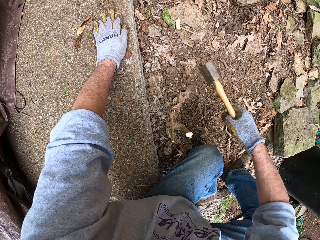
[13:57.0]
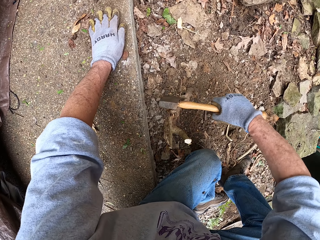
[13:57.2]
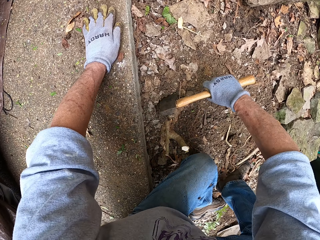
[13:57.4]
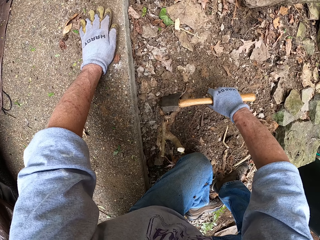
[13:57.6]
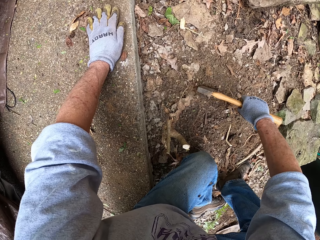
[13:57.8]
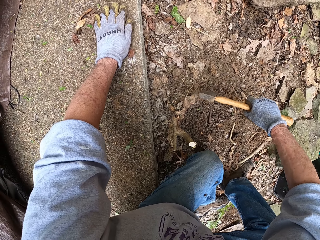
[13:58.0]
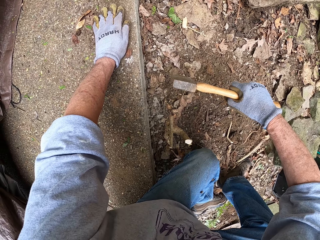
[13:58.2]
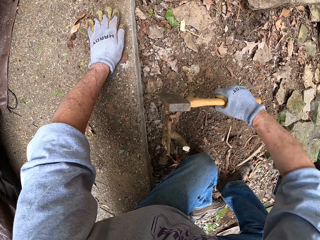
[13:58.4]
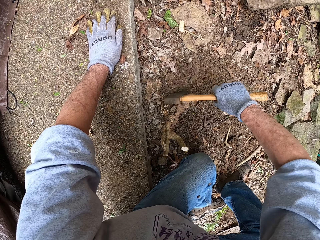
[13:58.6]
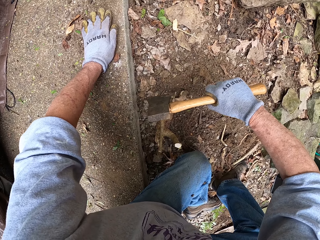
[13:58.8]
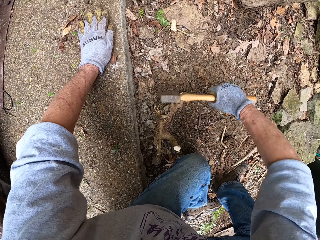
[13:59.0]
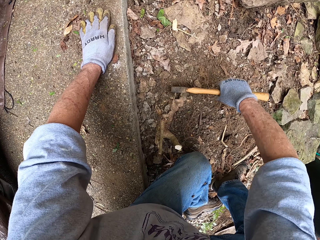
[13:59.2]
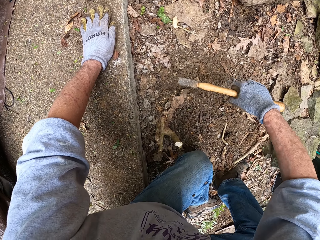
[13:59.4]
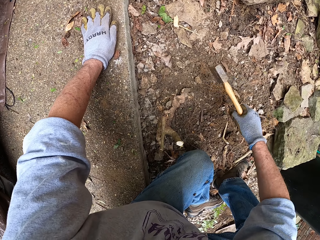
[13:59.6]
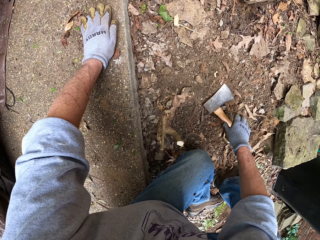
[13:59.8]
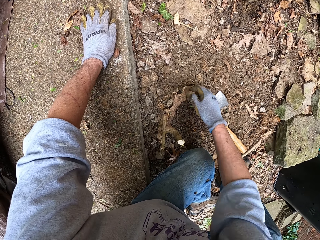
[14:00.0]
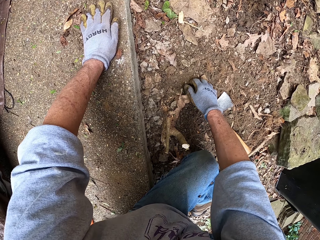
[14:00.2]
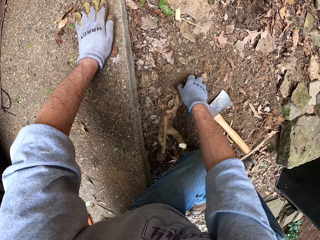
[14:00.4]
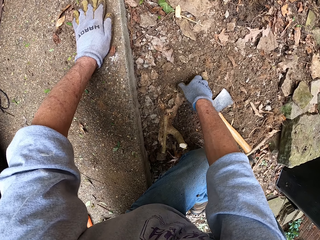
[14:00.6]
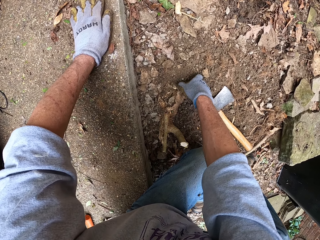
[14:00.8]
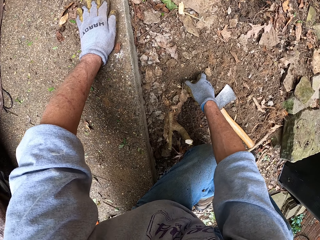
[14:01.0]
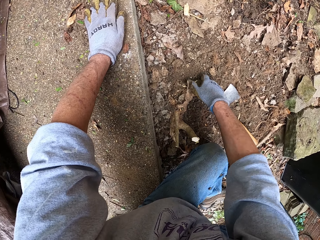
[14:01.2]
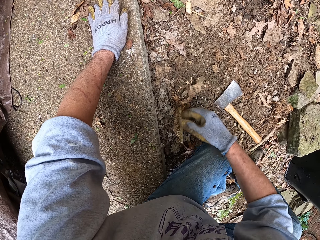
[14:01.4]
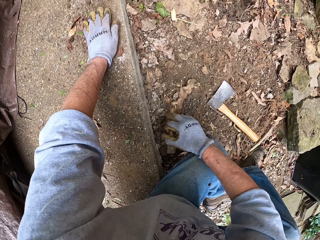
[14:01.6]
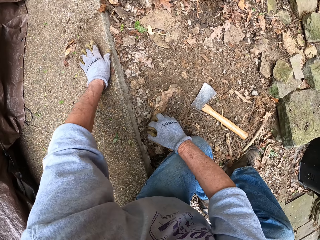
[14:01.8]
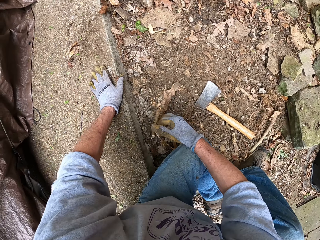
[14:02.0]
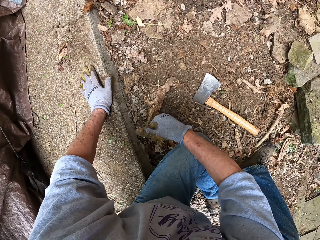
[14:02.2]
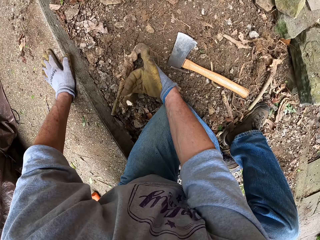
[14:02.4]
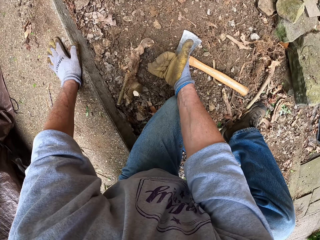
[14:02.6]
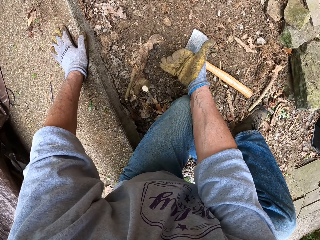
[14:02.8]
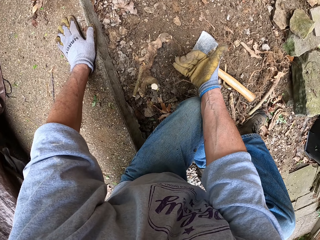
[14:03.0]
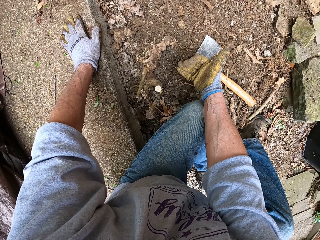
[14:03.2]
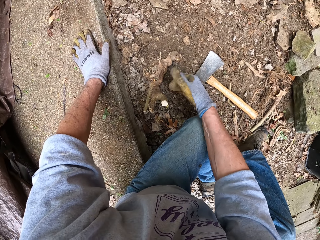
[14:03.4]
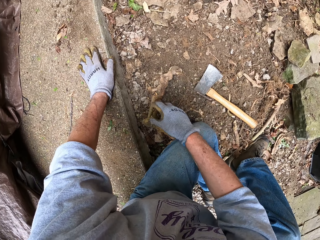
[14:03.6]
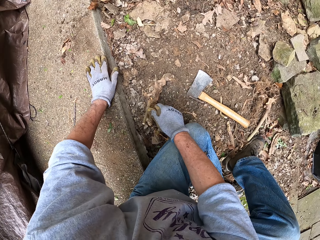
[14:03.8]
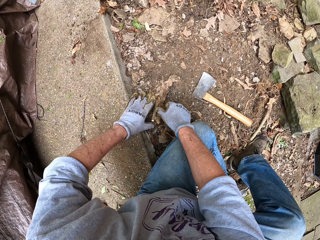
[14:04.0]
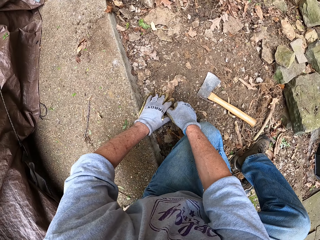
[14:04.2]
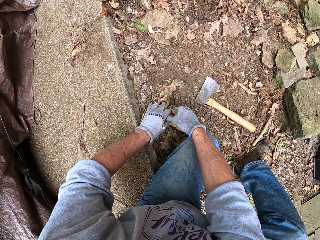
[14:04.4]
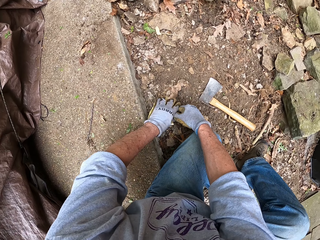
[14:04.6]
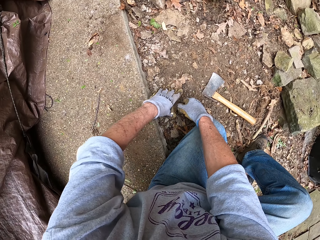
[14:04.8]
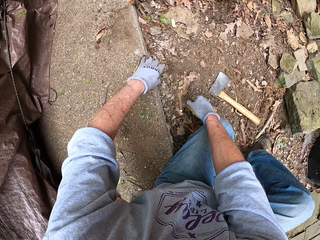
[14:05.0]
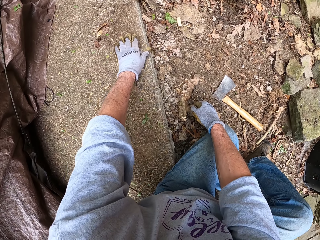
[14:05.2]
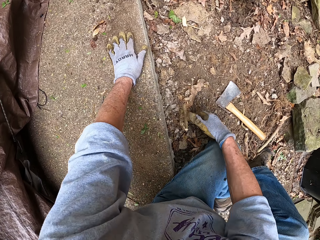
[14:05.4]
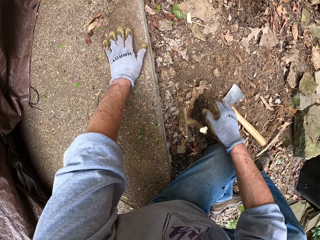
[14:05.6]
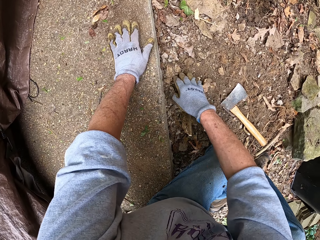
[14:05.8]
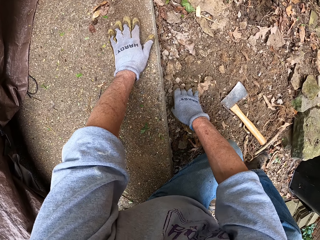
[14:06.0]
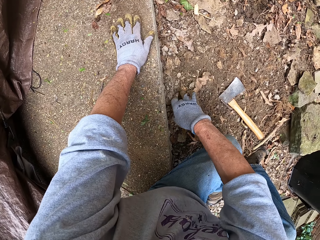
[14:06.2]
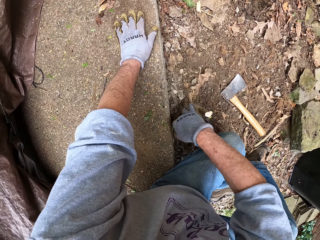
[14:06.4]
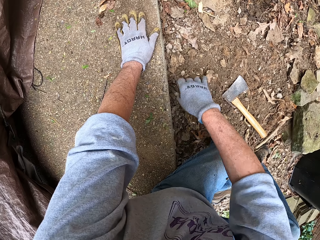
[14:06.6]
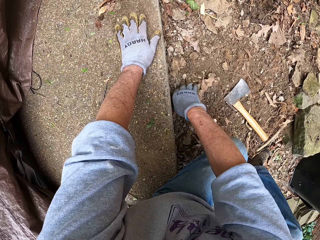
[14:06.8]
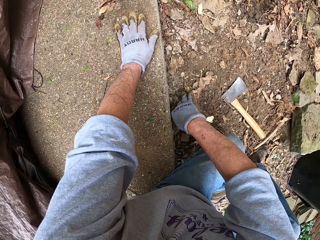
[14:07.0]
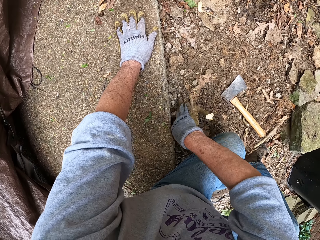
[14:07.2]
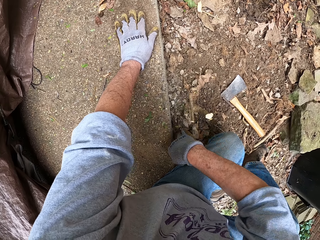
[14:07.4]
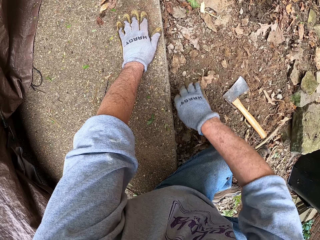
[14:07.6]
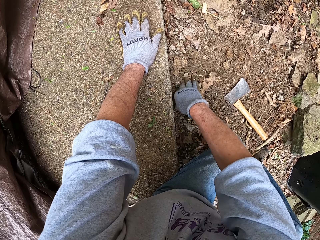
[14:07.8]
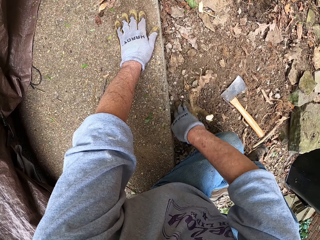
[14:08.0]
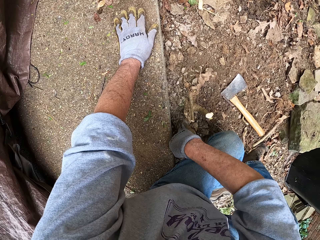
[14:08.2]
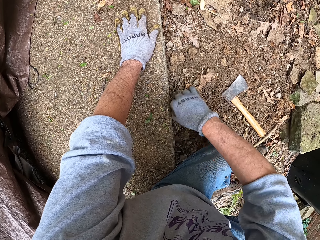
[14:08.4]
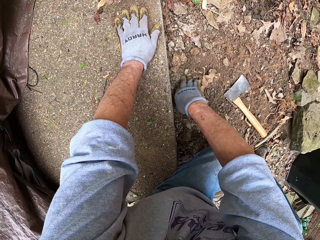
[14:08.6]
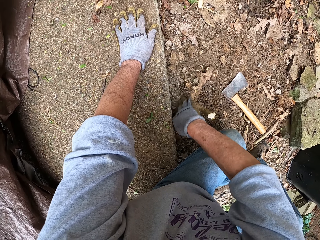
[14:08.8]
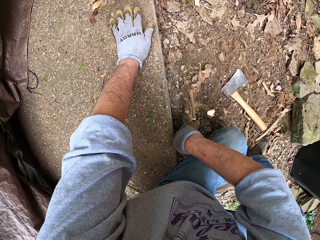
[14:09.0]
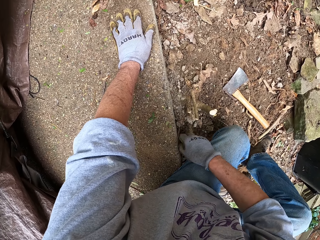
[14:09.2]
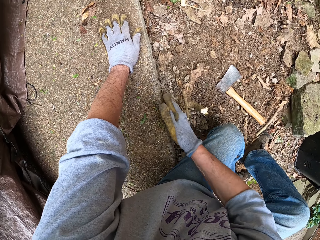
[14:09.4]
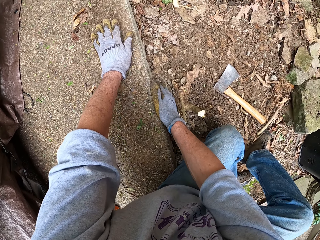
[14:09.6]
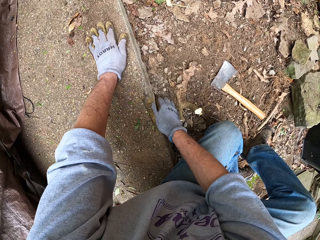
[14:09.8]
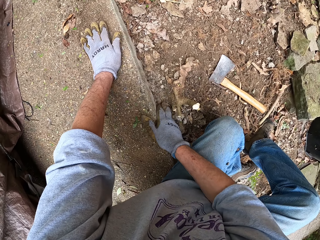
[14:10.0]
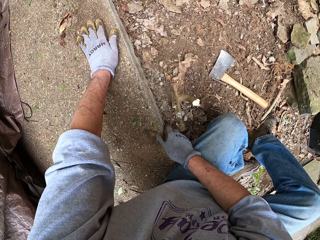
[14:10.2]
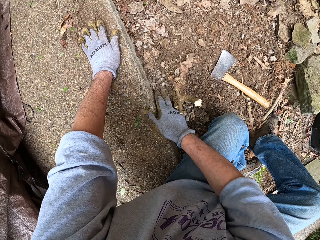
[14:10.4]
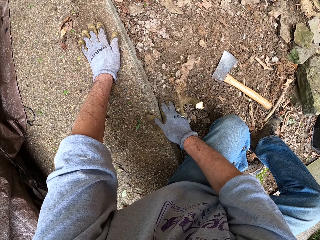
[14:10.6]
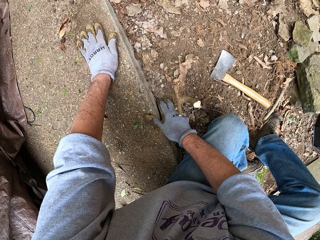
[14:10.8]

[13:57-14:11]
The camera wearer drops the axe on the ground. He pulls the stump with his right hand. He looks around the ground. He pulls the stump with both hands. He puts a hand on the ground. He levels the ground with a hand. He clears the ground with his right hand around some root stump.

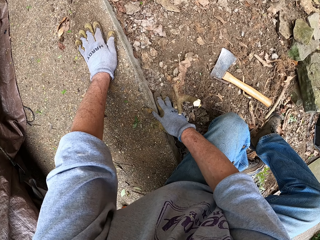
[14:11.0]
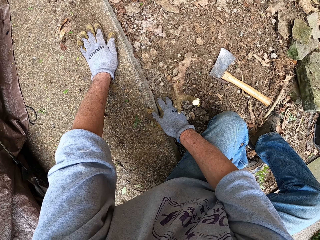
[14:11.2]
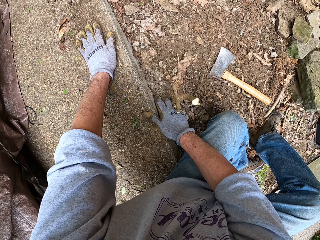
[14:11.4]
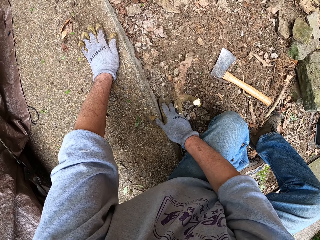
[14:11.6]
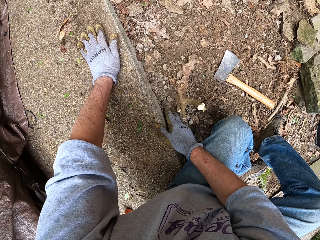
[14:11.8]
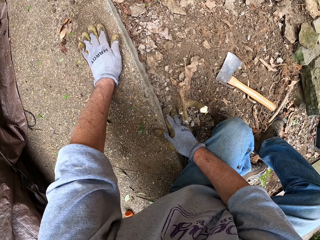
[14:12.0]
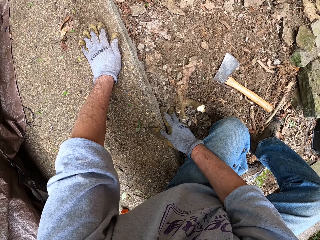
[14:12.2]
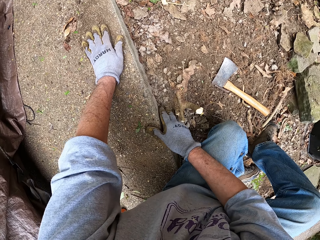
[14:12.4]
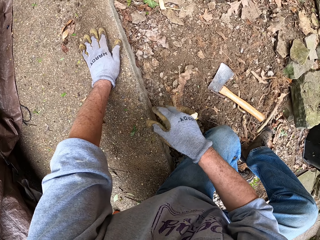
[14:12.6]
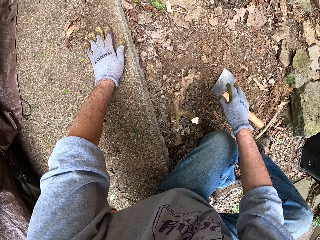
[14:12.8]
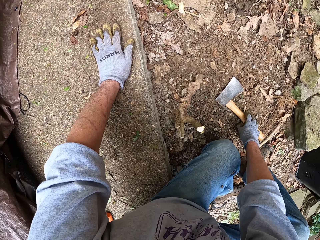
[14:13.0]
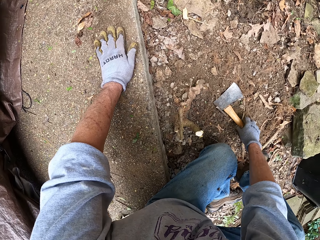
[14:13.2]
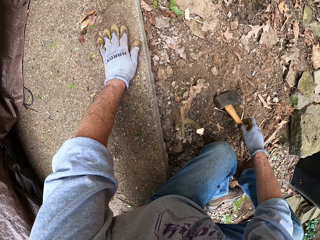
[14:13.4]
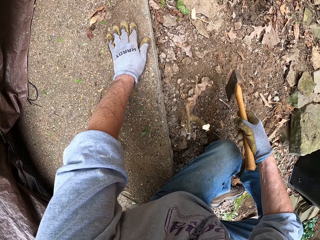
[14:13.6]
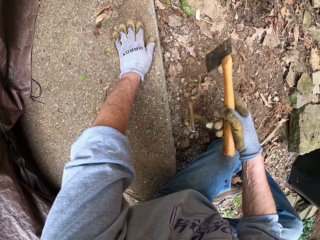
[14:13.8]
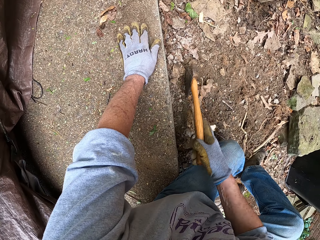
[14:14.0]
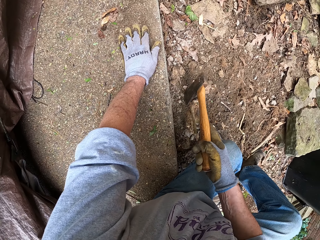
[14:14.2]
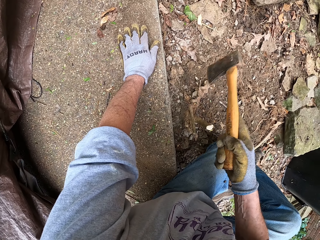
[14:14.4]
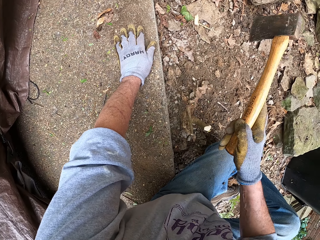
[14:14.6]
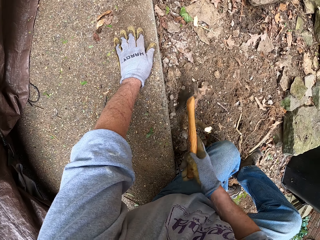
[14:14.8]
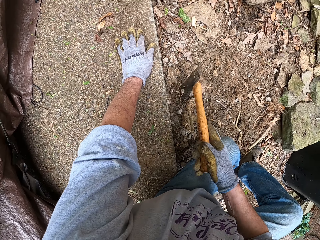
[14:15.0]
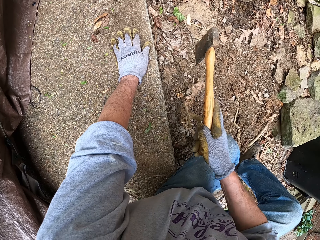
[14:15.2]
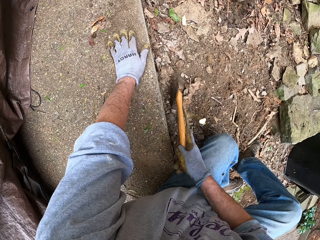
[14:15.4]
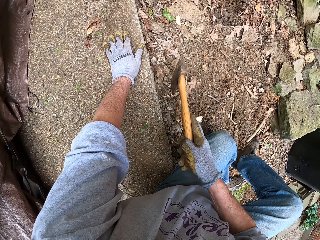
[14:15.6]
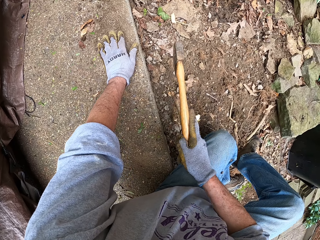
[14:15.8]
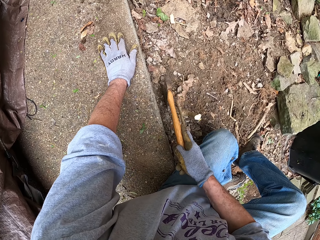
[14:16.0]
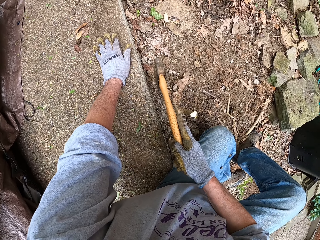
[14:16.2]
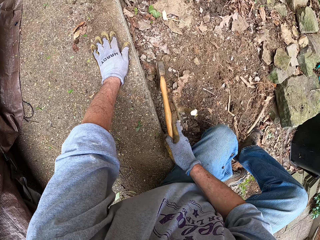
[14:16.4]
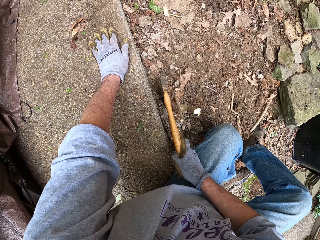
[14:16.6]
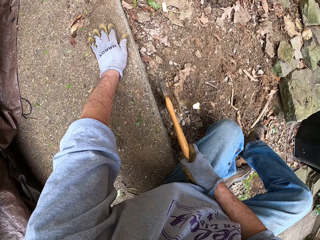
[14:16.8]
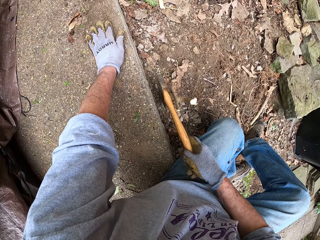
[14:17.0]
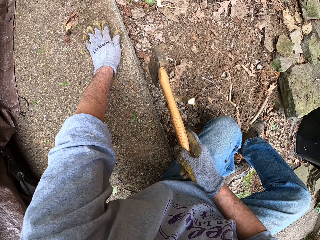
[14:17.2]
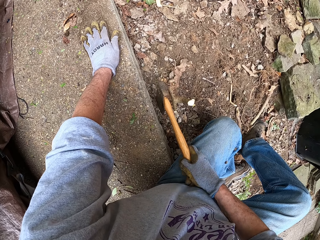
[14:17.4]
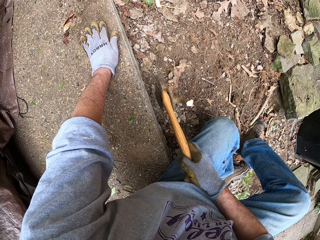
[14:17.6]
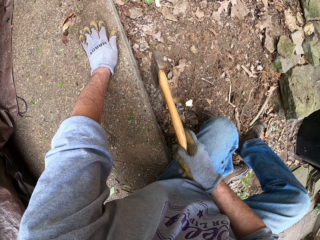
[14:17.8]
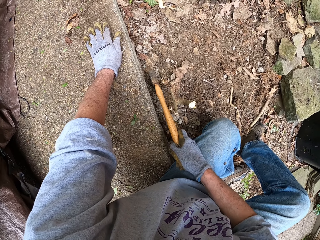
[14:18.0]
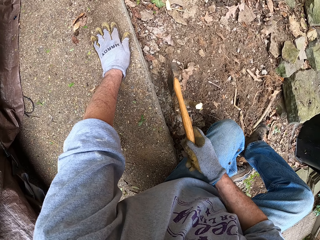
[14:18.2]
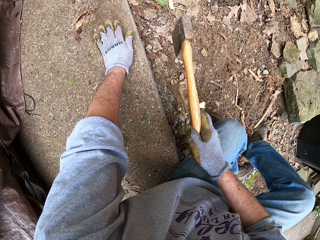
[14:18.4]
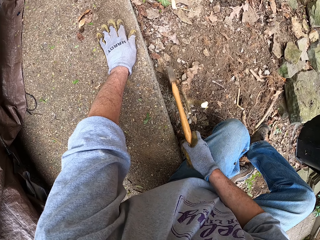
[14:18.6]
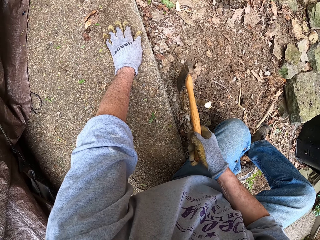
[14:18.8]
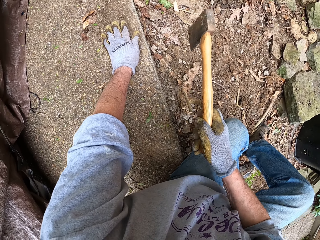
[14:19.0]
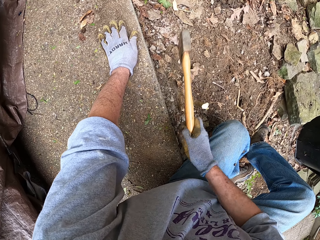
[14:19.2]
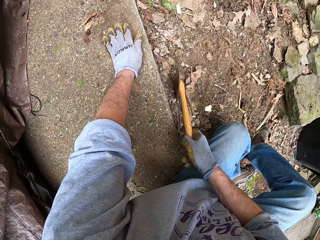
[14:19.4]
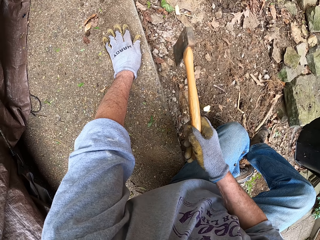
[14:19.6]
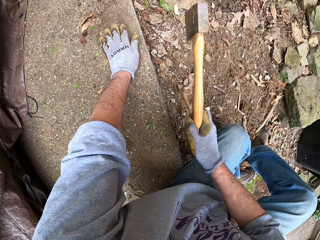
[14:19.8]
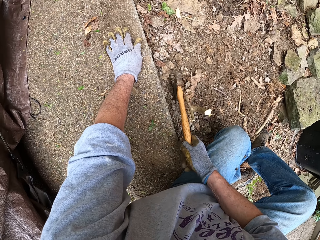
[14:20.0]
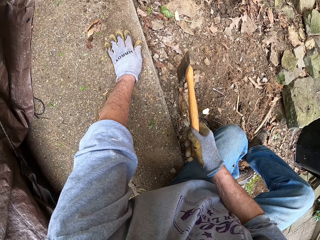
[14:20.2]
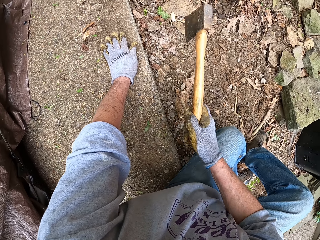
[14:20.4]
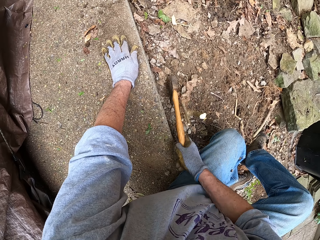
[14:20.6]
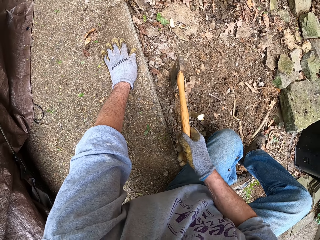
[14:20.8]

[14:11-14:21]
The camera wearer picks up the axe from the ground with his right hand. He cuts the root of the stump with the axe.
